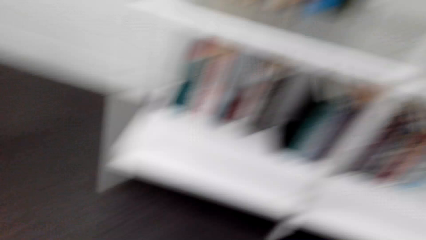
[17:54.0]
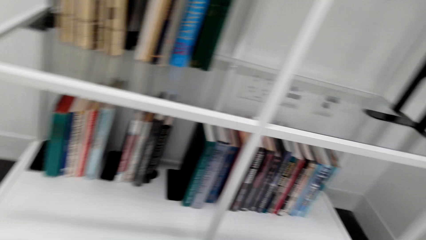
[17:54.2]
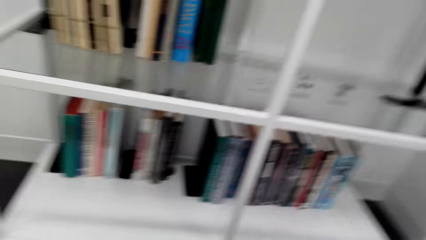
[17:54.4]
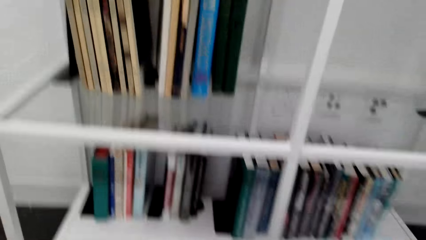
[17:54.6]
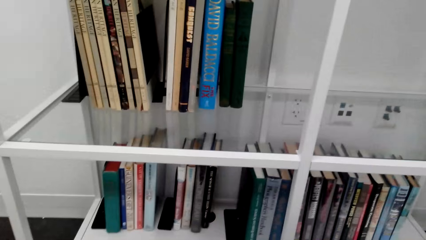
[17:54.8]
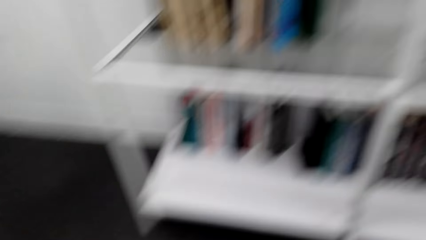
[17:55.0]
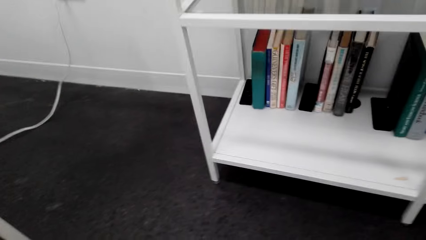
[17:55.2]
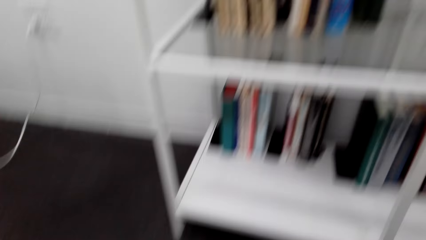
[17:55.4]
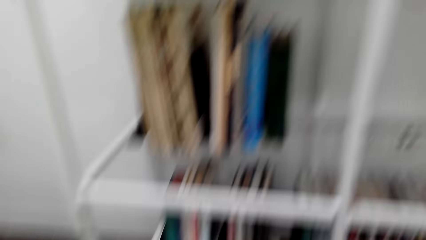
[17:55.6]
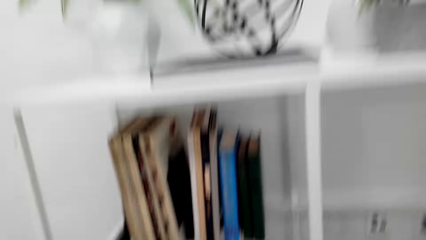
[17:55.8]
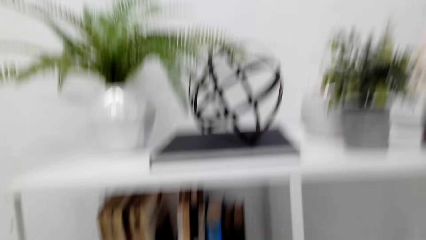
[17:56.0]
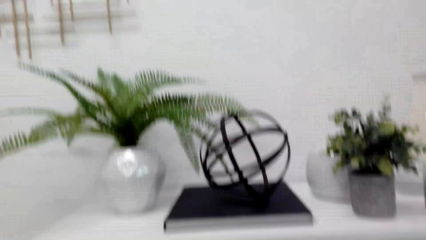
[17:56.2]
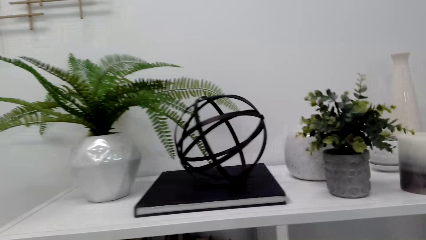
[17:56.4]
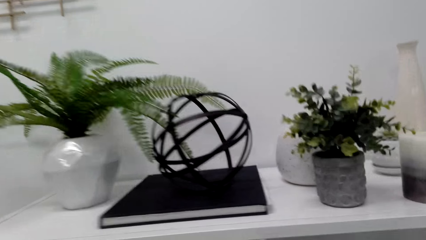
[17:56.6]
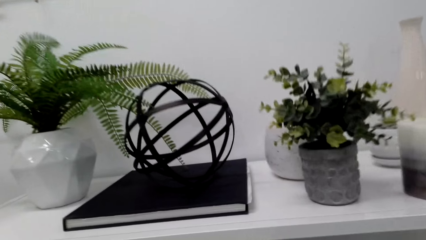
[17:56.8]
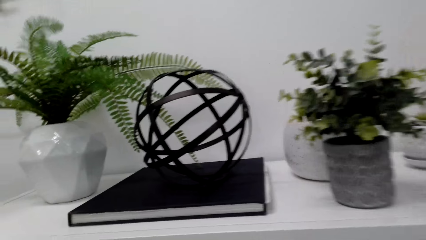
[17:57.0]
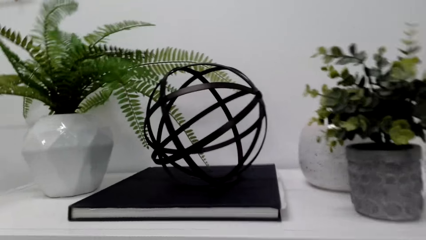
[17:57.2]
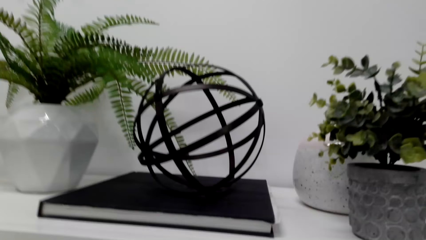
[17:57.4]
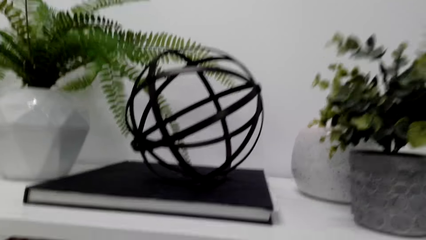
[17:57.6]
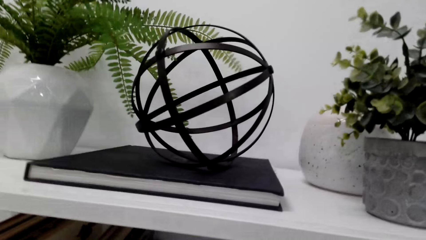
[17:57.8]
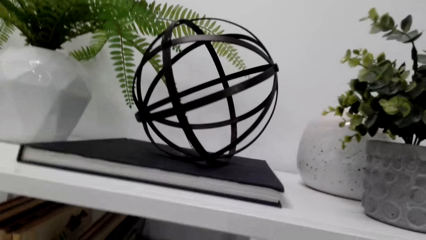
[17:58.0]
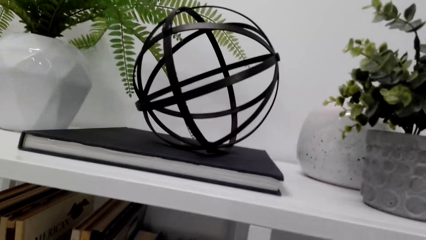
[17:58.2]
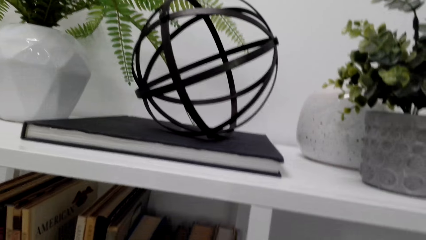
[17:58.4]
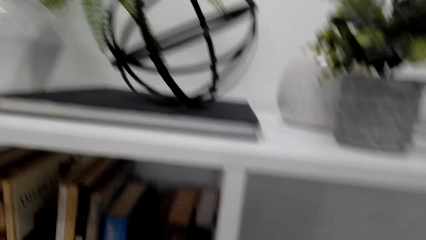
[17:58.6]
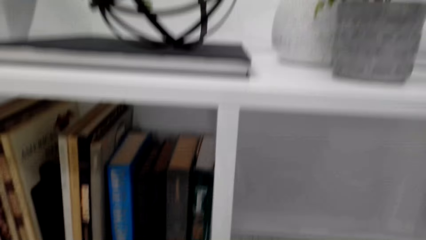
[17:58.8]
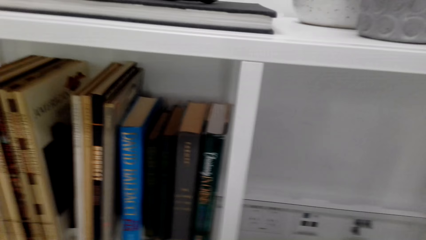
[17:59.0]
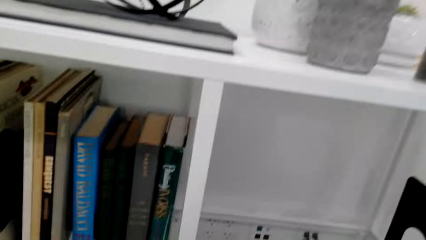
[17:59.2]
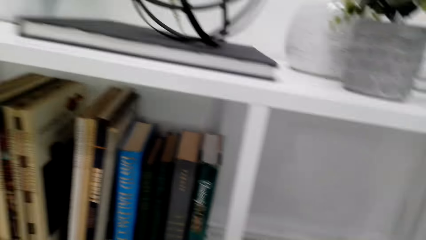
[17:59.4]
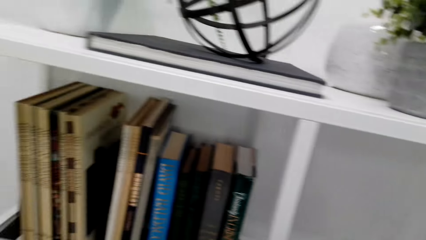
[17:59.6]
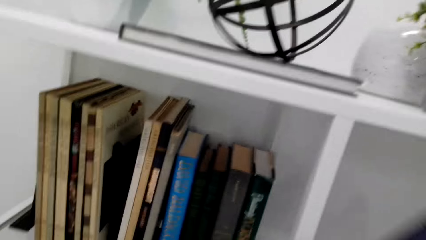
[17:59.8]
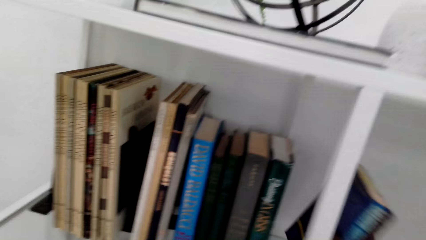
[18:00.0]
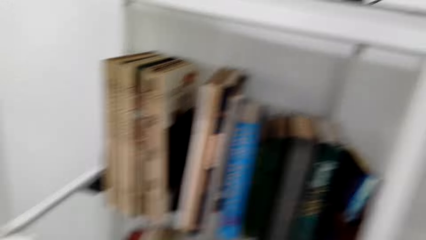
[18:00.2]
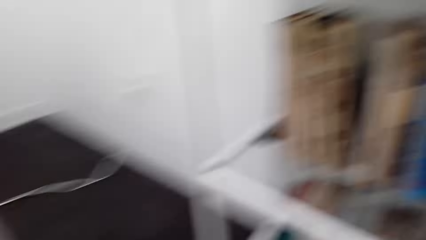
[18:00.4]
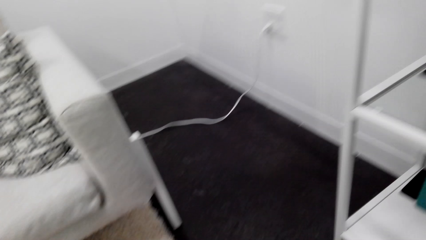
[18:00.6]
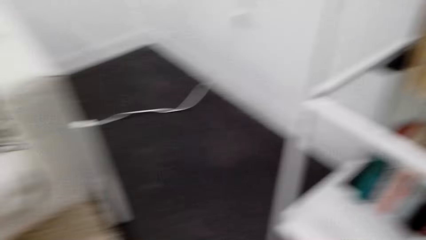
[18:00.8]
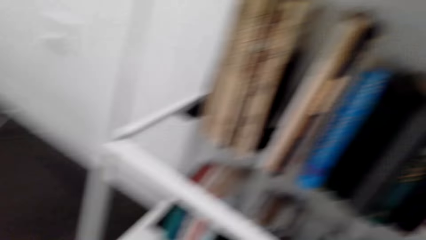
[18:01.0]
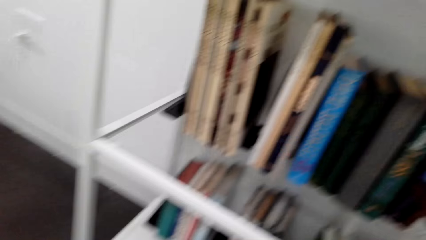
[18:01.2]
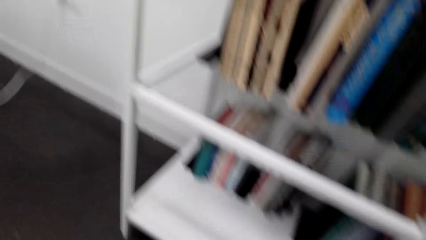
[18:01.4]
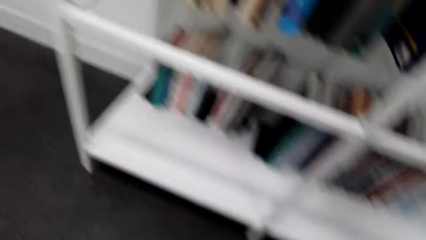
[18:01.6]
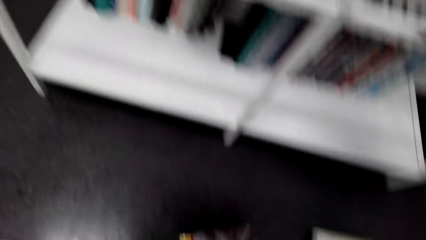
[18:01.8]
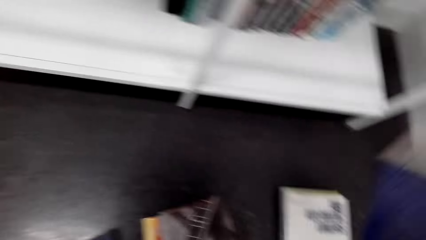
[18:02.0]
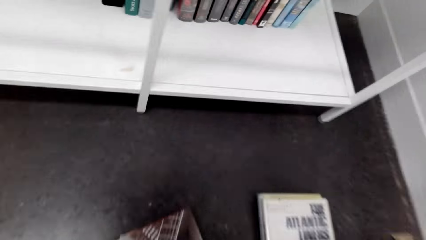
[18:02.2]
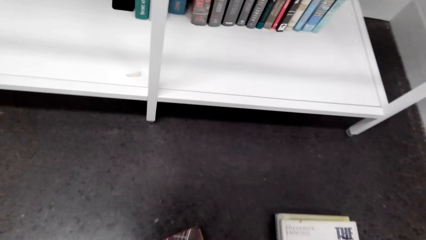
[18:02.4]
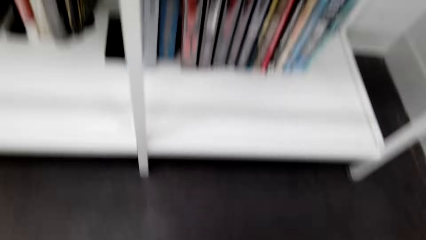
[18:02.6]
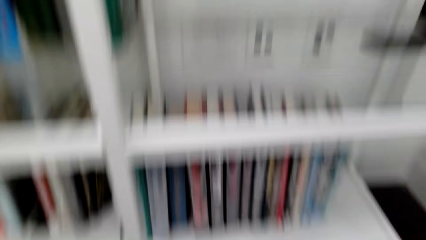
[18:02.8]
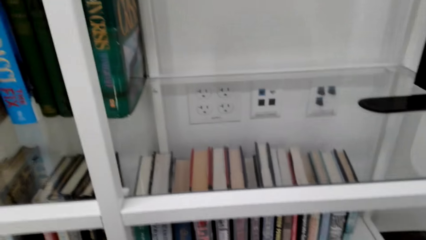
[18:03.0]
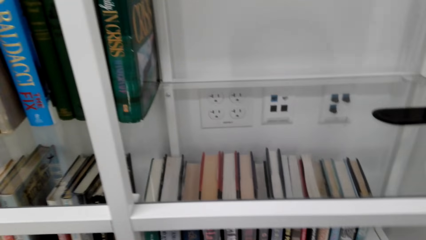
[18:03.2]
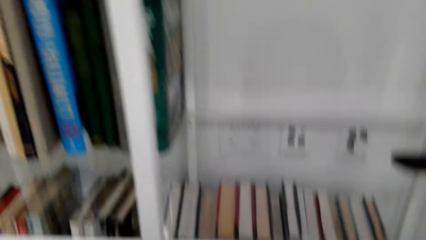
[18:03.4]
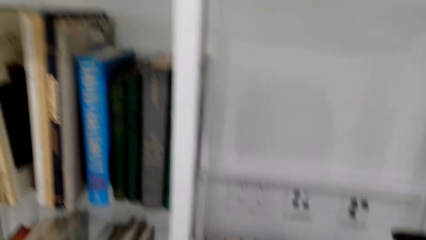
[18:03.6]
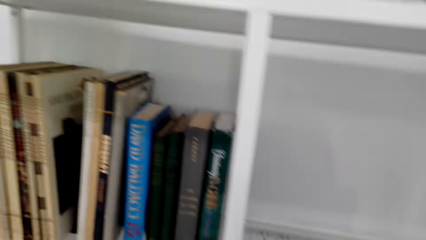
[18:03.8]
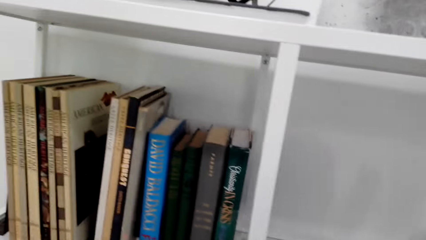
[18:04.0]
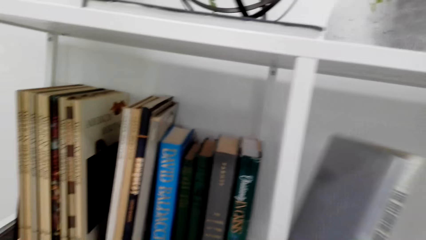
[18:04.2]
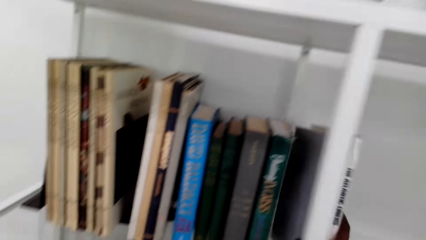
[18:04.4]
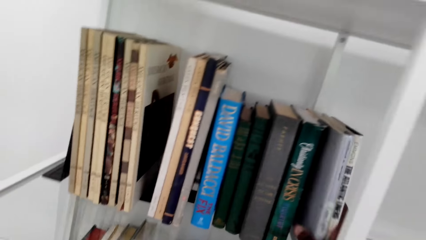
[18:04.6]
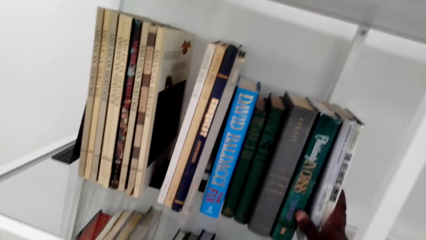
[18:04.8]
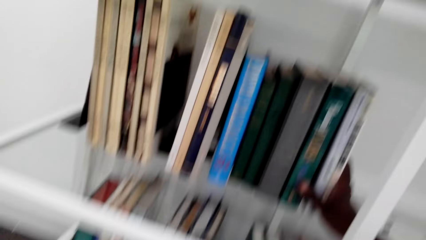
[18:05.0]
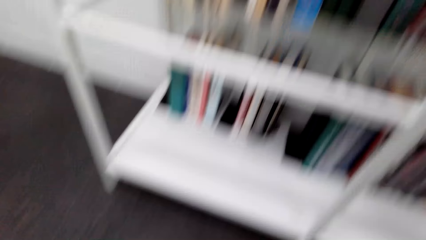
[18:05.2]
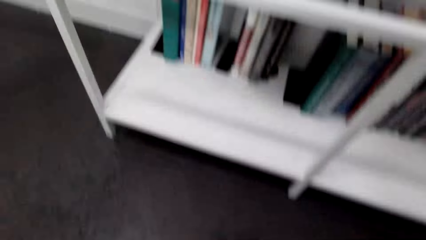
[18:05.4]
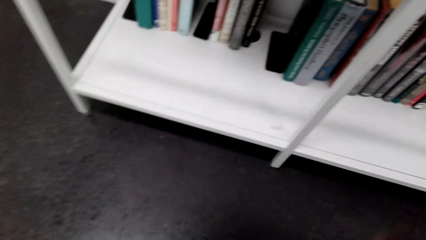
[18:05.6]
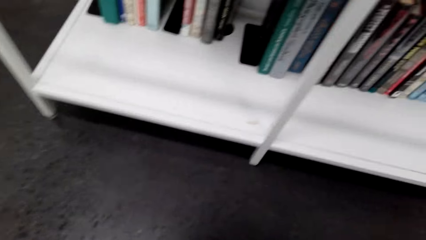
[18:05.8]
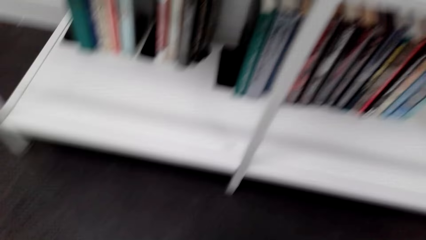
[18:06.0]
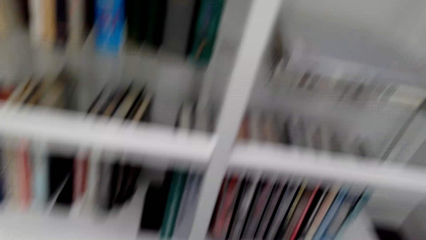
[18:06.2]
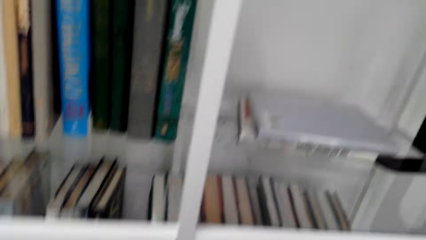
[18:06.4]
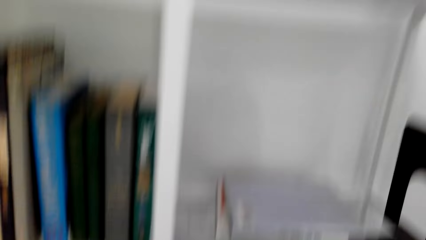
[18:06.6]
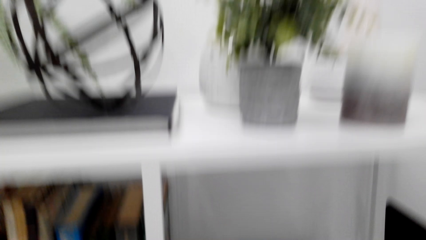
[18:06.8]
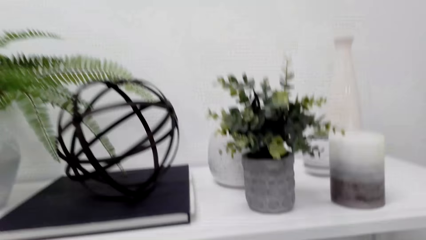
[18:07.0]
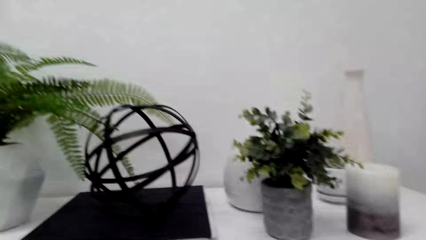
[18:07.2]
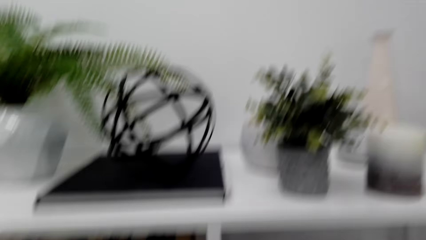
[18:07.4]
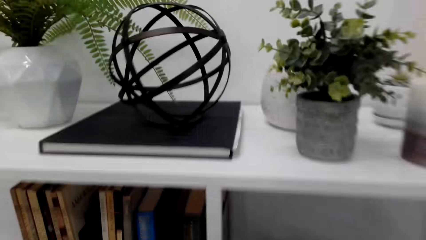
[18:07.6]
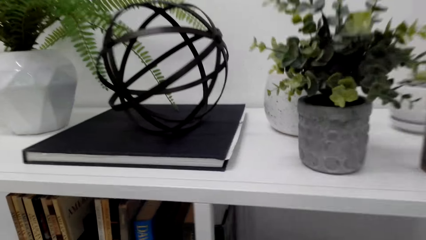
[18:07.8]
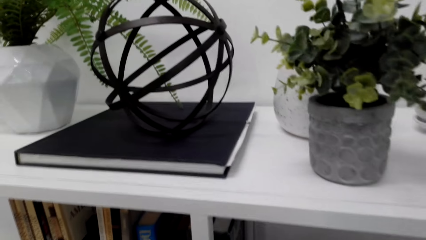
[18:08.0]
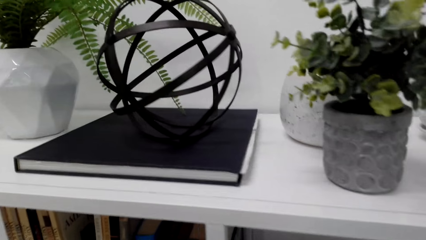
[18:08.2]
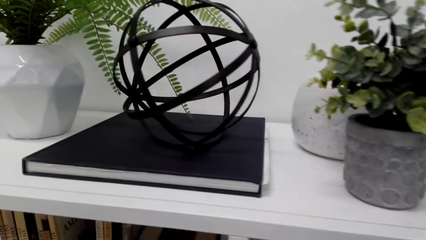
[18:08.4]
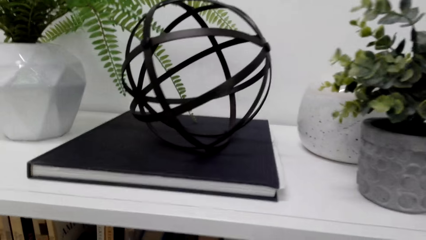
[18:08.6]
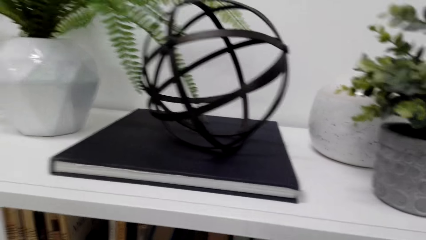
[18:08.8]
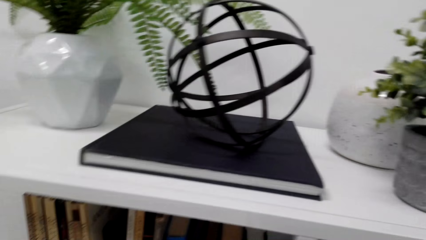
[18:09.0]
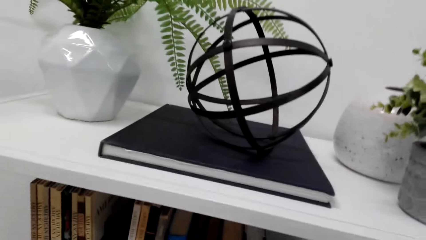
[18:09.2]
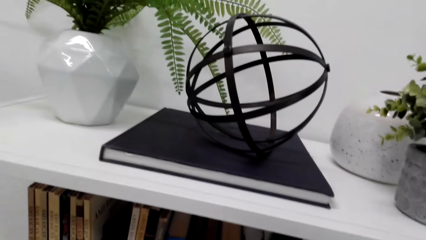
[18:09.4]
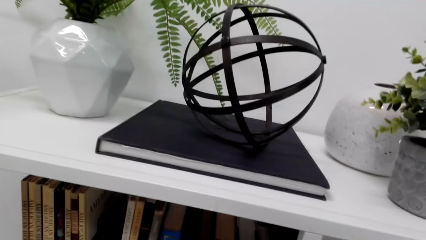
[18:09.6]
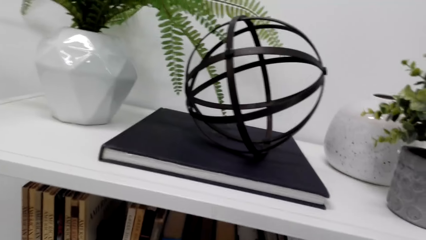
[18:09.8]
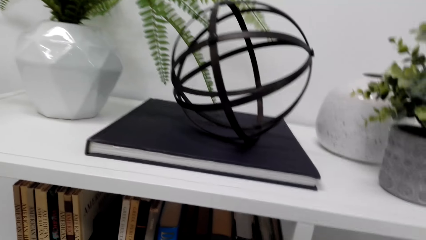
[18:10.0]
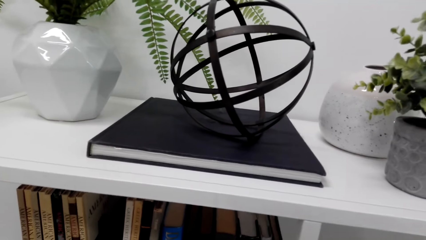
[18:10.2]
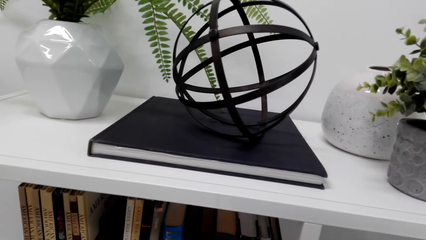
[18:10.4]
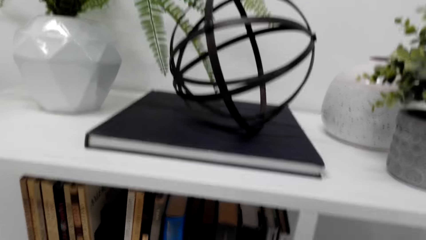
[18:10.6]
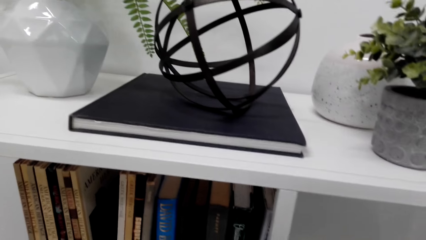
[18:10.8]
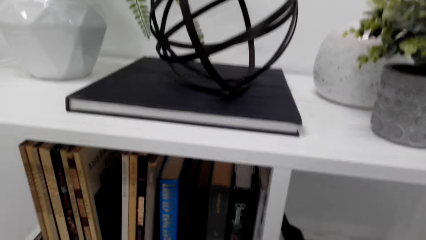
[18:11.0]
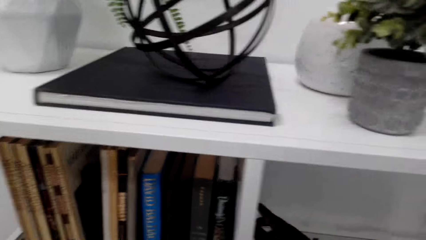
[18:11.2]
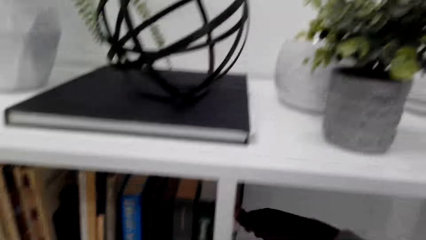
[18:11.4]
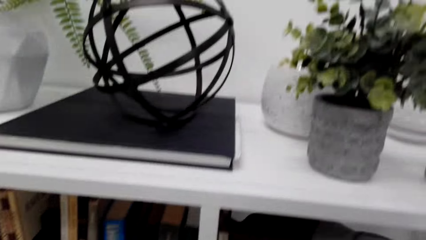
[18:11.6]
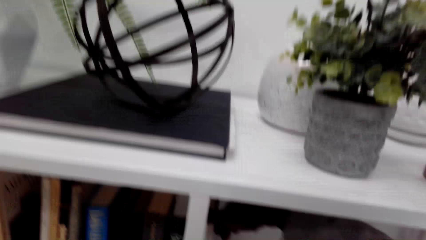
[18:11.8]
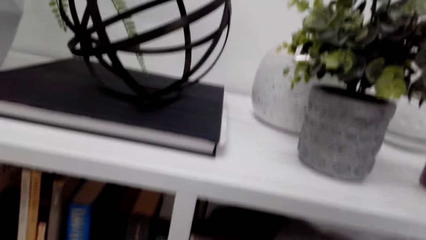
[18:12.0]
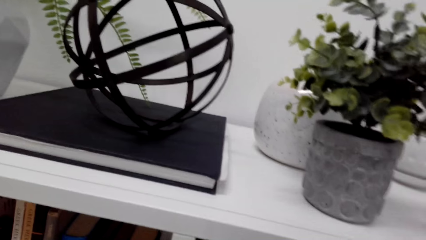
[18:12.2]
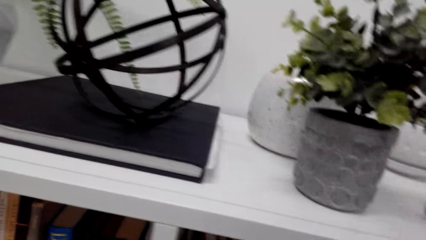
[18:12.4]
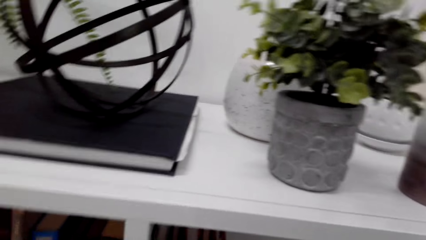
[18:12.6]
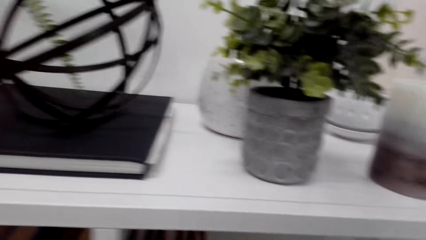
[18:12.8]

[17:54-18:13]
The camera wearer places books in a shelf. They arrange a book on the shelf. They place a book in the shelf. They pick books from the floor. They place a book in the shelf again. They arrange a book on the shelf.
